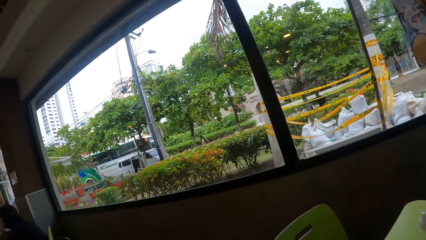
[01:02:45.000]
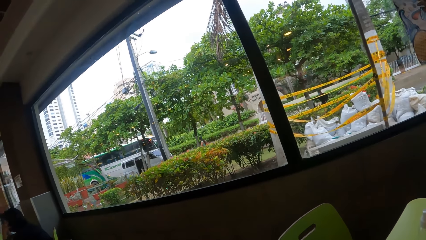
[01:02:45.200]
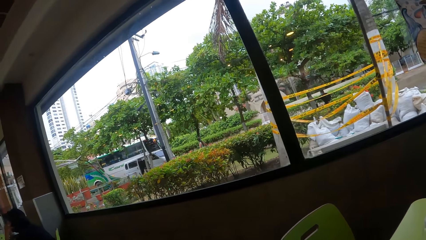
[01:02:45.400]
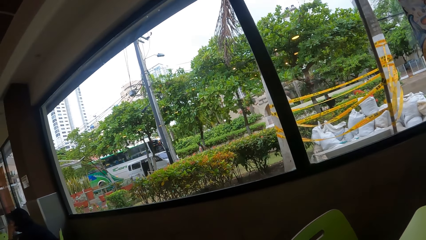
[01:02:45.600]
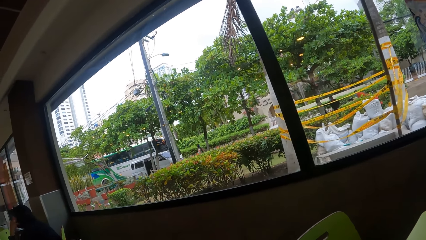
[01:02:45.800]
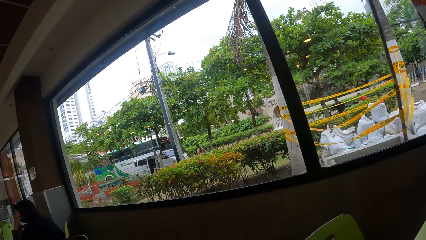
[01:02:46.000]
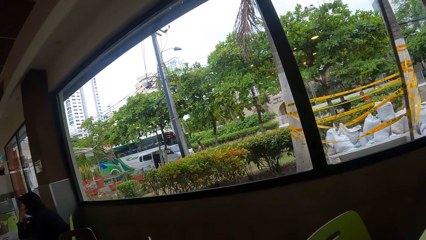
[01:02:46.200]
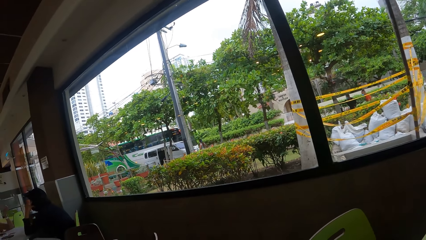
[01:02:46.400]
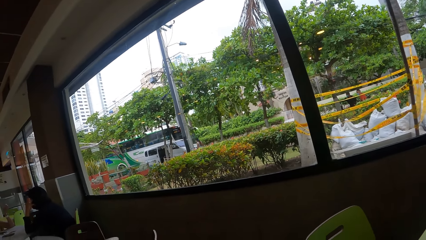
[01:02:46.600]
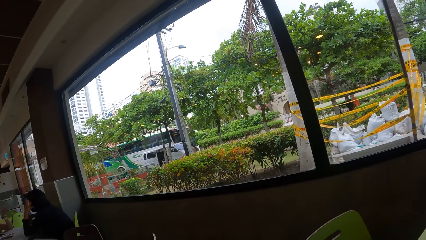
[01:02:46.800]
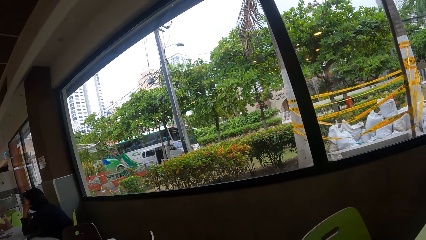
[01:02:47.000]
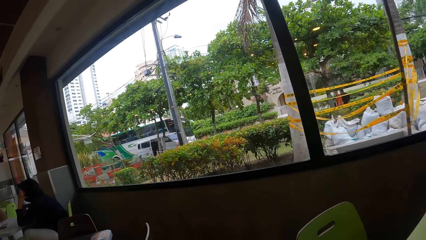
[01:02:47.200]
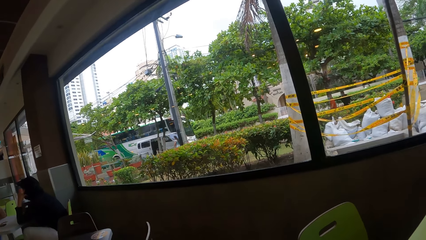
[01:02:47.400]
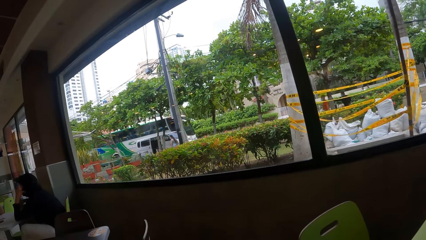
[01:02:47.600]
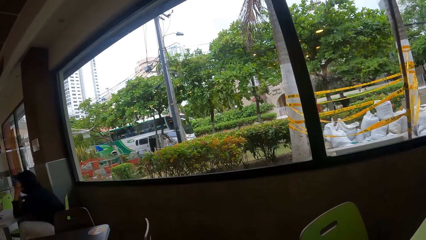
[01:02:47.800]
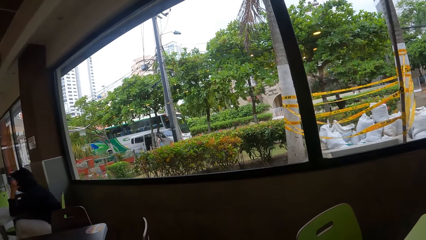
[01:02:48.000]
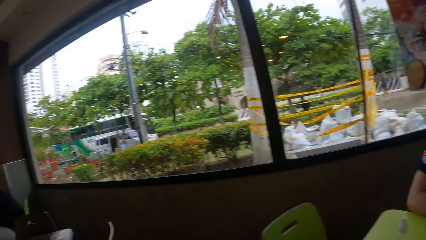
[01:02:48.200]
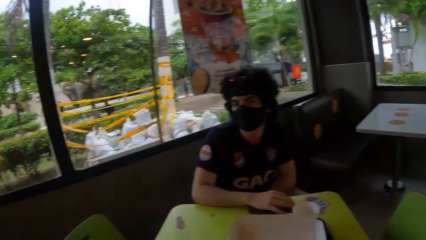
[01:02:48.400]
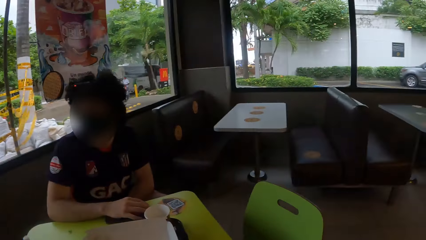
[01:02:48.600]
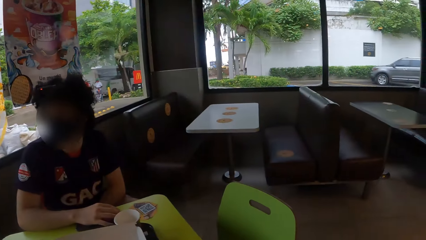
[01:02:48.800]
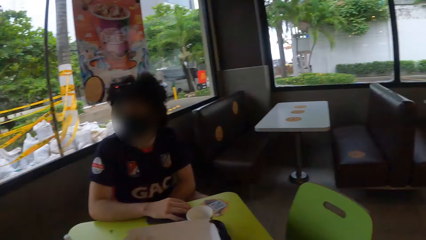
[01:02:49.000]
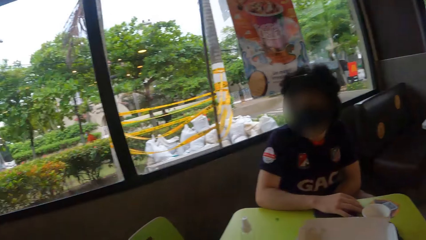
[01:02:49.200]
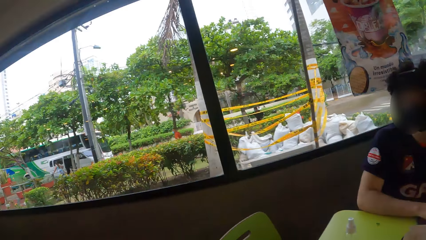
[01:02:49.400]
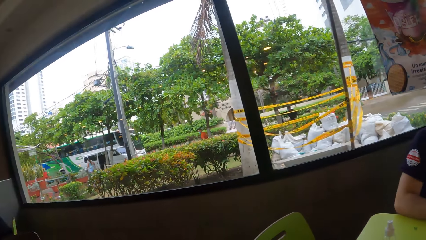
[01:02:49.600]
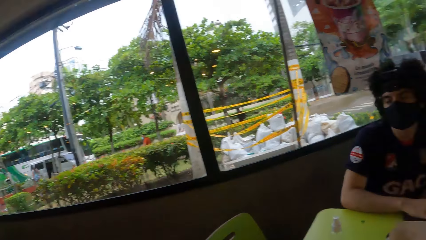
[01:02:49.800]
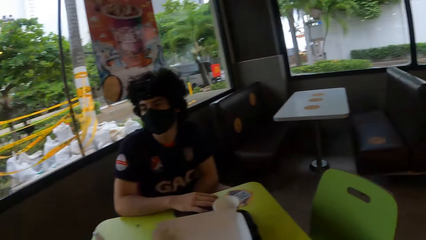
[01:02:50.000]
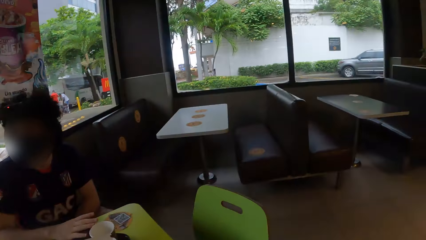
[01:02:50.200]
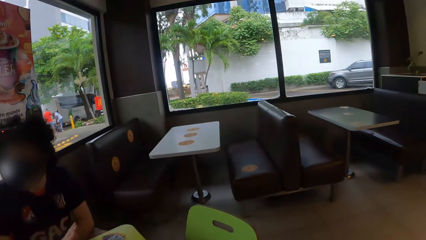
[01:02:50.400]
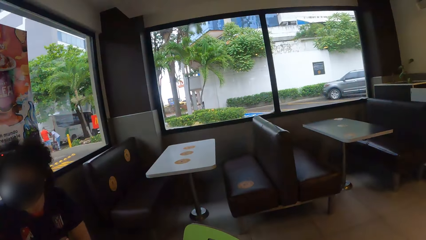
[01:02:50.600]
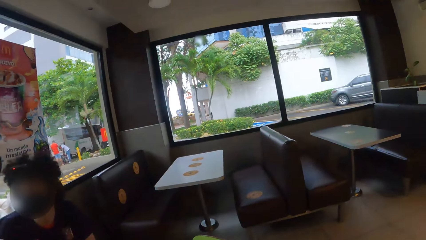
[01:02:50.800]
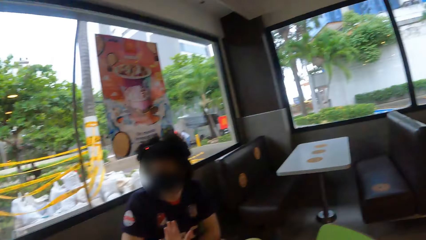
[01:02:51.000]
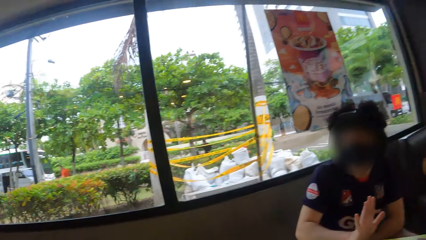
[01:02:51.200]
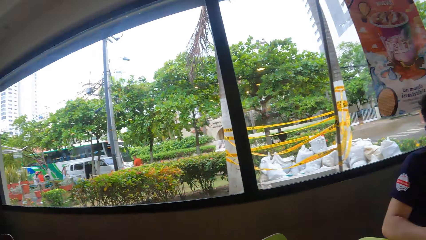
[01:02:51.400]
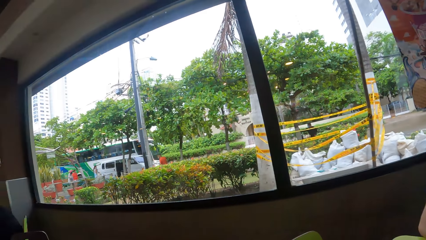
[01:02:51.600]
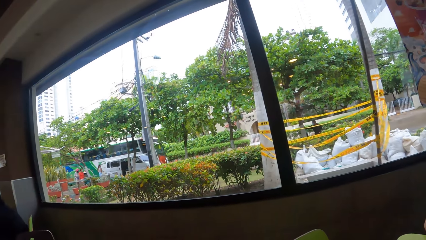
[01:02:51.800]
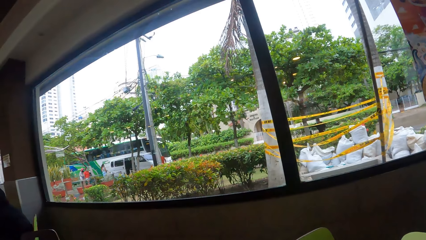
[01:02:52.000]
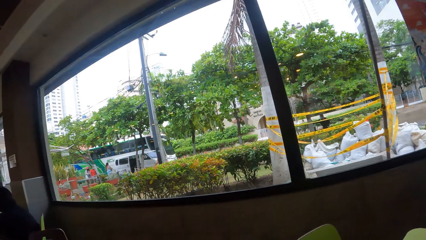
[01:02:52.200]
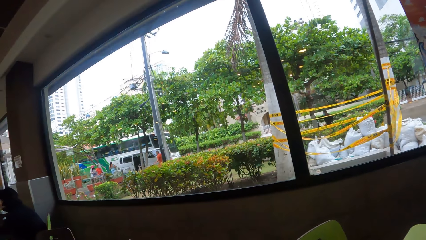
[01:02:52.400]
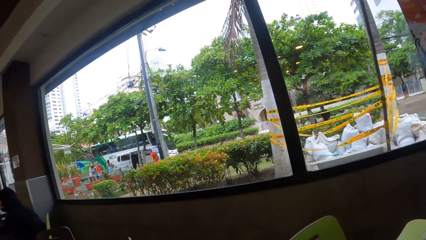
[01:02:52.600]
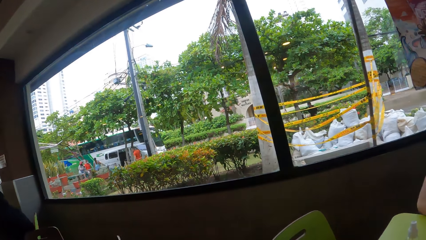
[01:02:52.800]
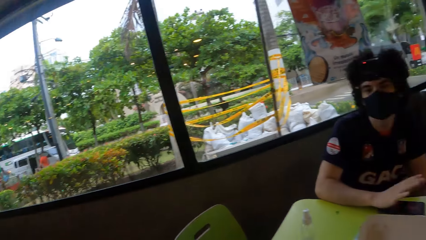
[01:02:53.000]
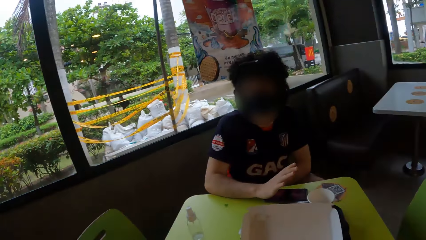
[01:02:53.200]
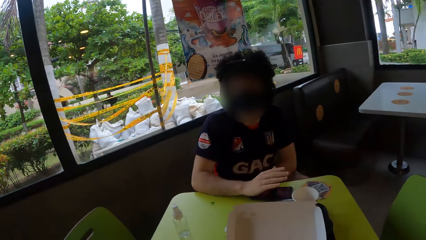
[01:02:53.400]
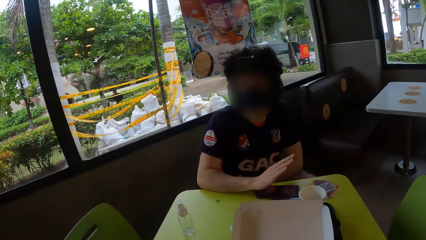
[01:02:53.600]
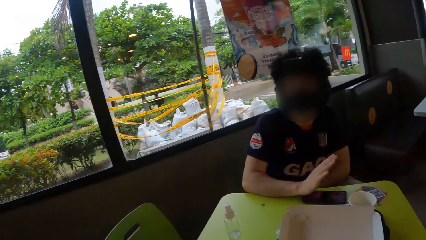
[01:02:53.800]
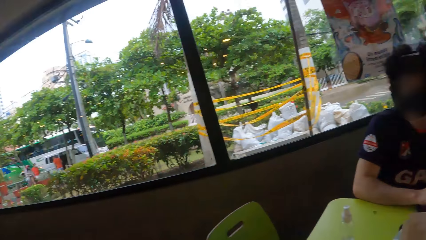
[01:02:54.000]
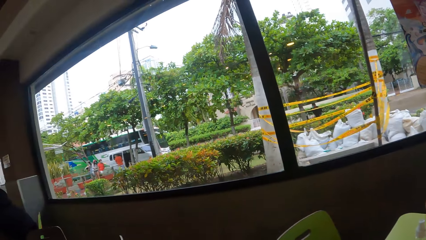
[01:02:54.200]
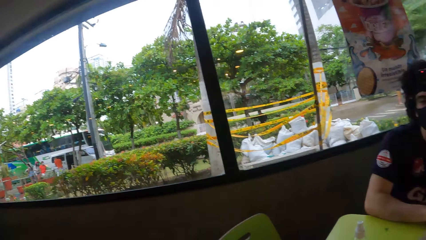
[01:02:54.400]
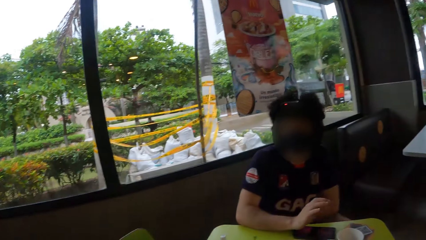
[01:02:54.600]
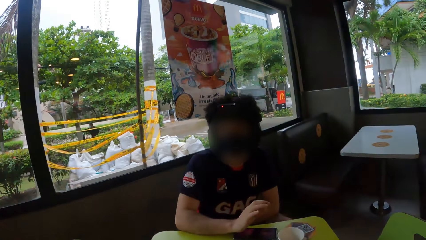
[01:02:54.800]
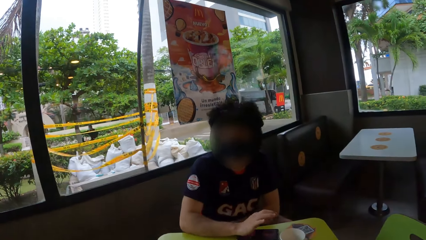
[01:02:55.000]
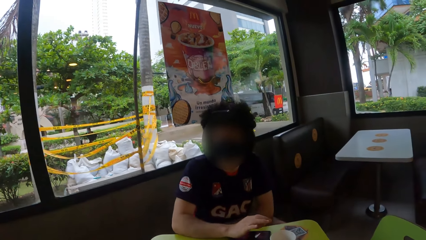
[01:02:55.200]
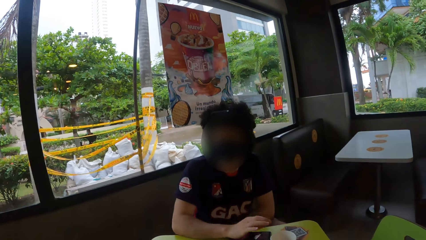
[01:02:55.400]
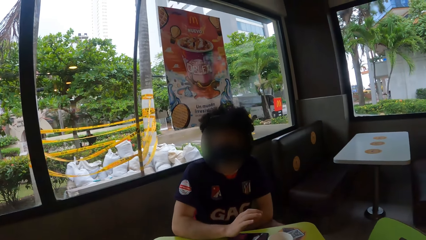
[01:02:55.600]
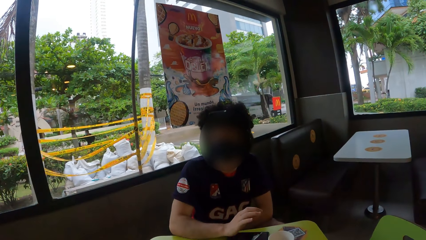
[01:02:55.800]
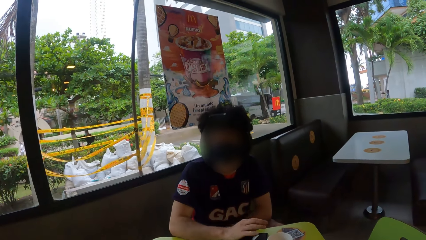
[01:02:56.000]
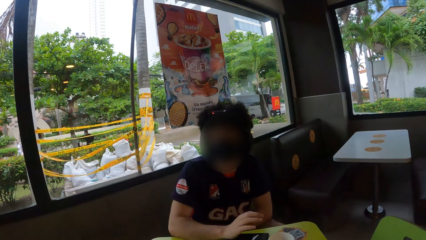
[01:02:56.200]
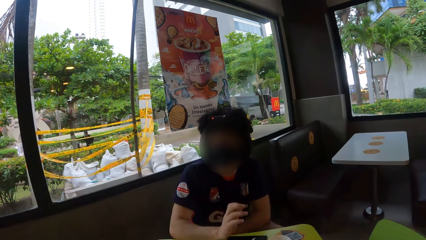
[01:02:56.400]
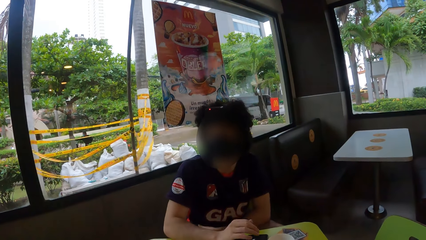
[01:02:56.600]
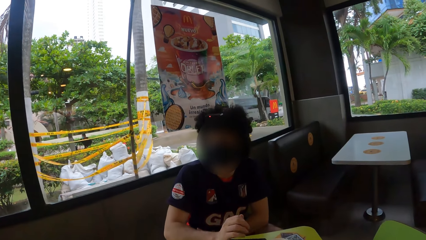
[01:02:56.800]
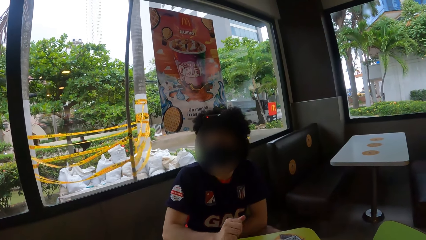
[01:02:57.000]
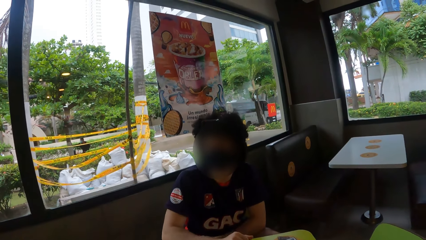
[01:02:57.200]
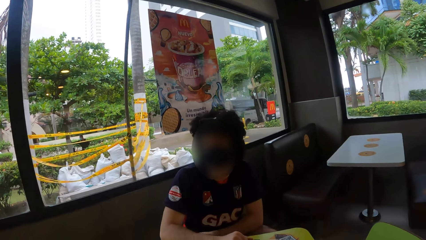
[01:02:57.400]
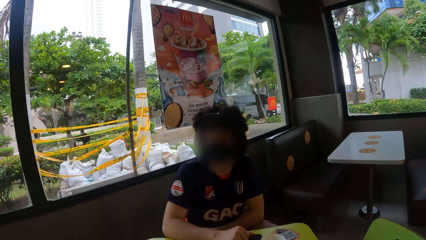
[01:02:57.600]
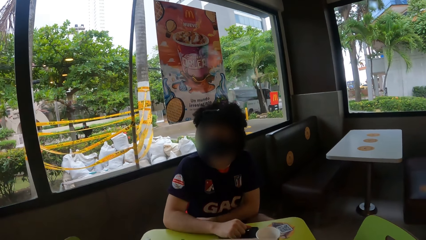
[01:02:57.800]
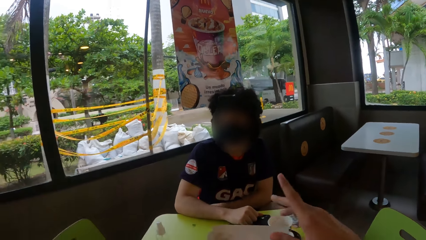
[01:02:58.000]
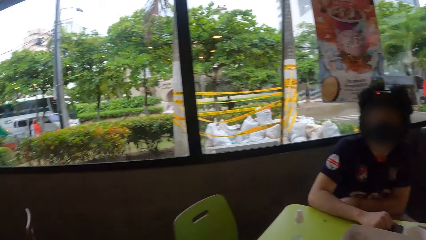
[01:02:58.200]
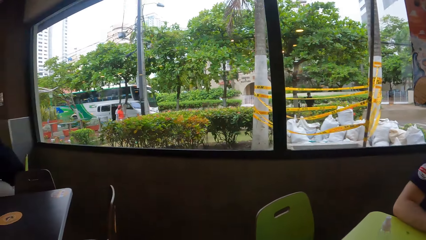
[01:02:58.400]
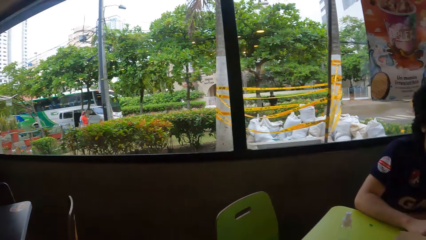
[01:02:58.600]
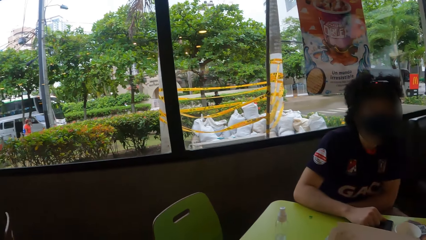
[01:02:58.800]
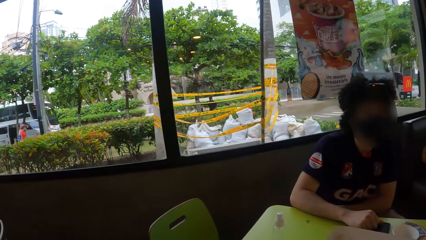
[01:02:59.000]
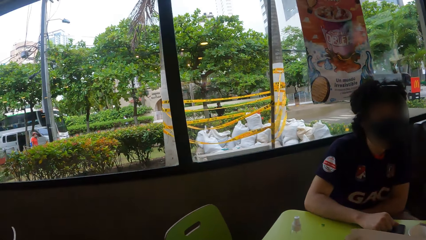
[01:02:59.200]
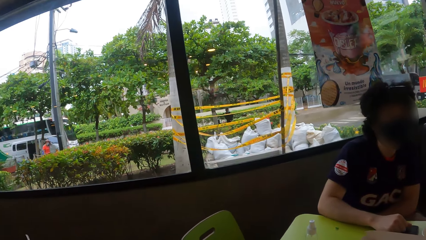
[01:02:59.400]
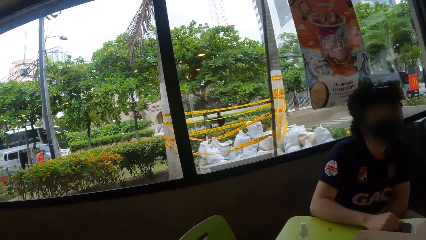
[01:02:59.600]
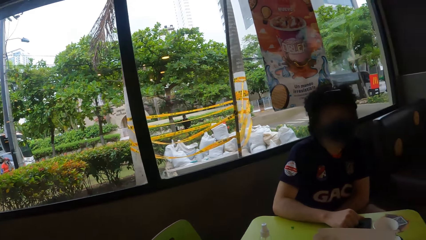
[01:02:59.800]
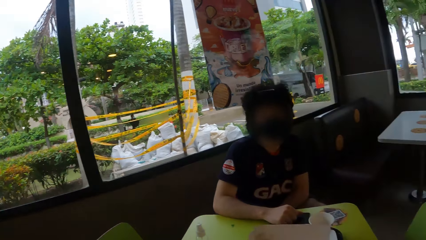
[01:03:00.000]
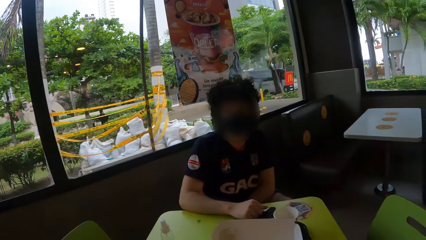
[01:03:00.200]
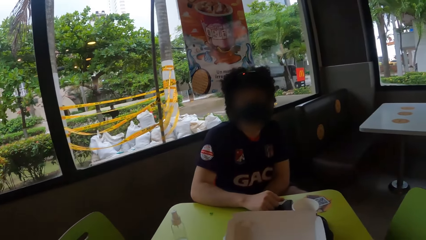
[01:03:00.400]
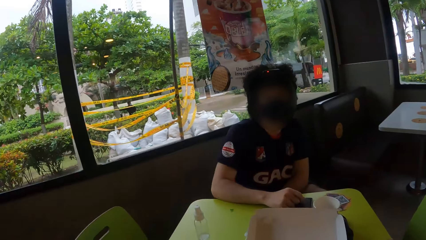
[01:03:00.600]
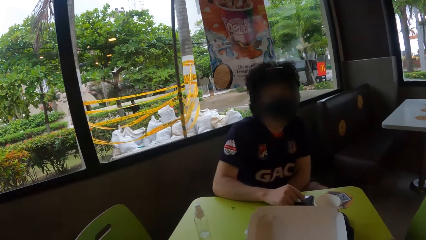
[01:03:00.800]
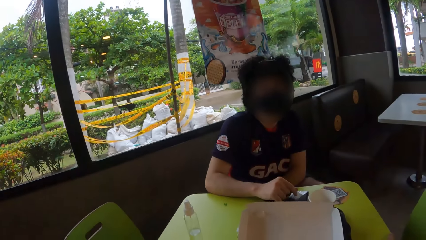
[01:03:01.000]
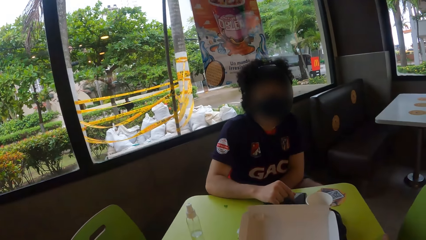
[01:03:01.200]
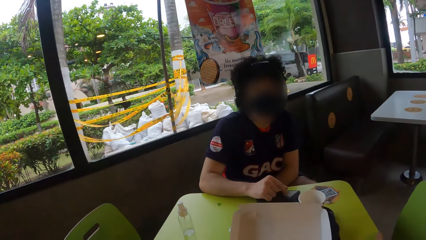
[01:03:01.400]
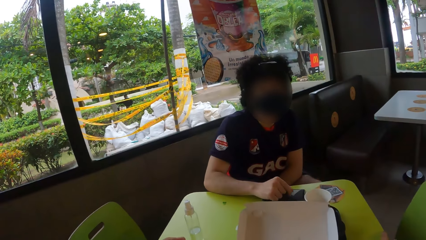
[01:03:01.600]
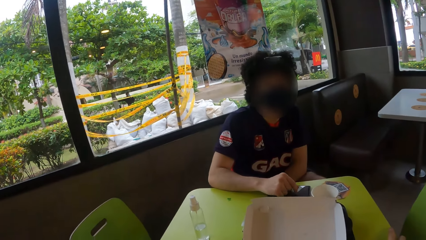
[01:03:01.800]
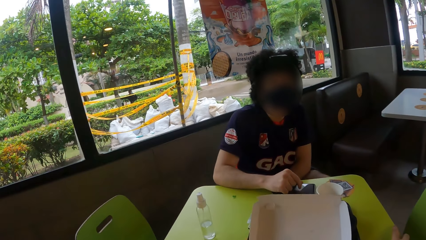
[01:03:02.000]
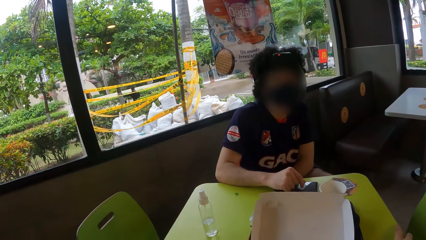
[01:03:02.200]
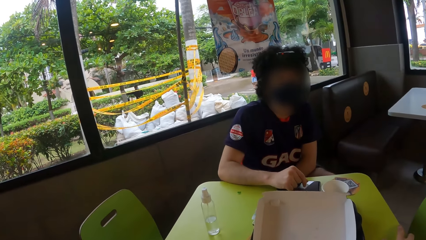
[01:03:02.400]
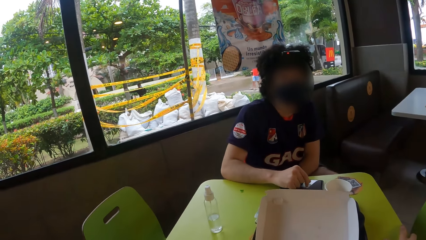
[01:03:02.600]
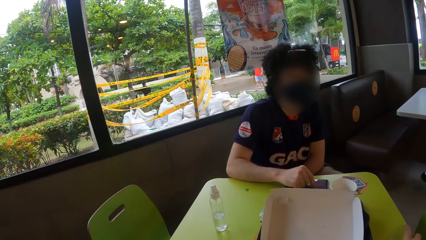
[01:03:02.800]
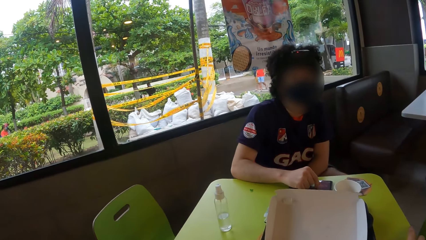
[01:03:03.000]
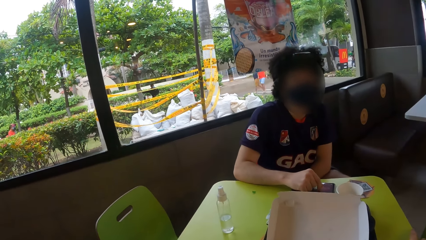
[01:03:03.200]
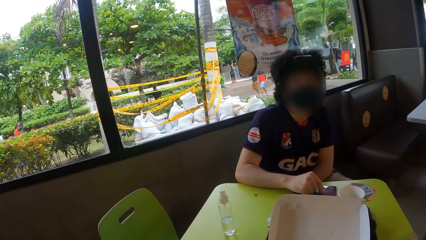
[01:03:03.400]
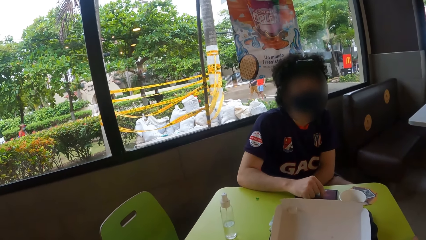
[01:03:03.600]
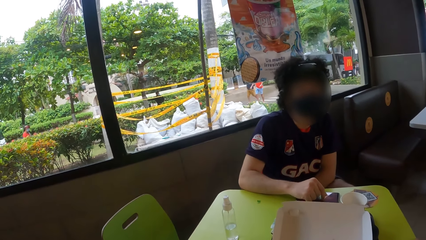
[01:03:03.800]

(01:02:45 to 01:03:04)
The camera wearer looks around a person. They look around the window. They look around the person. The person shakes a hand and moves her hand. The camera wearer points at the person. They look around the person. The person touches a phone.
